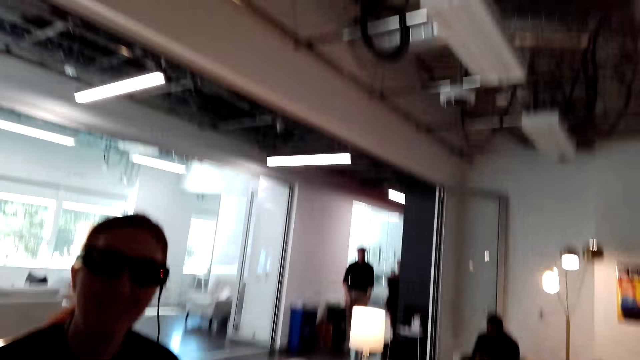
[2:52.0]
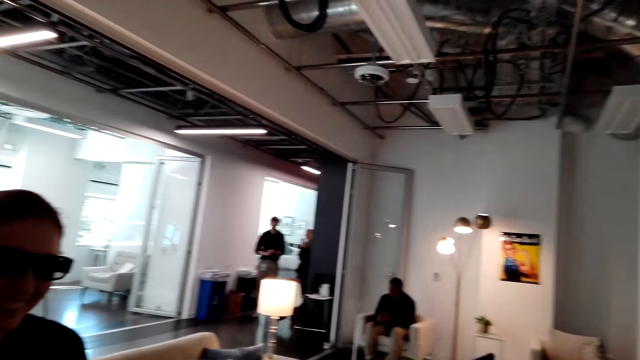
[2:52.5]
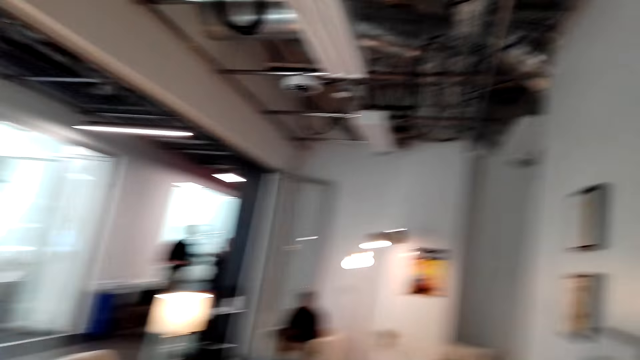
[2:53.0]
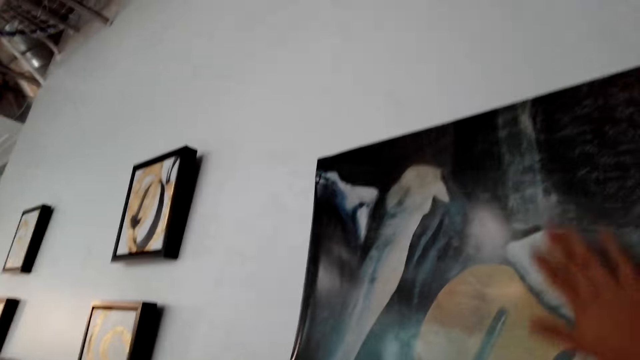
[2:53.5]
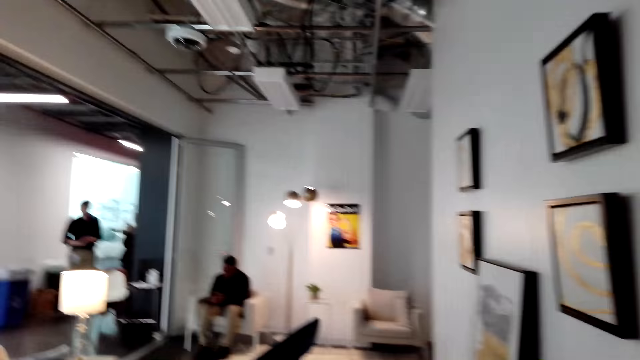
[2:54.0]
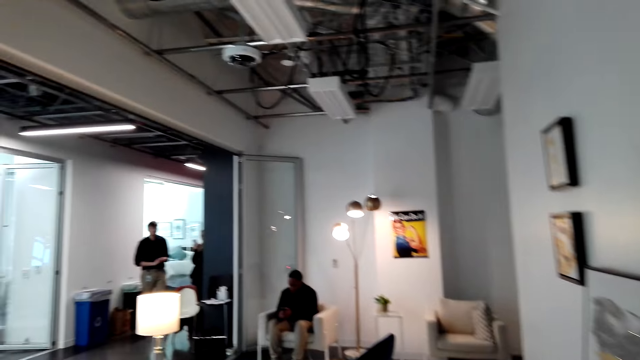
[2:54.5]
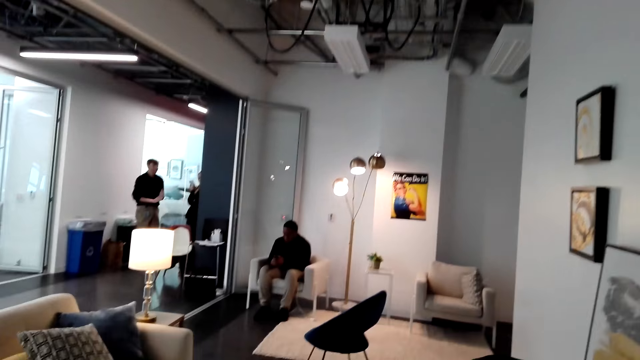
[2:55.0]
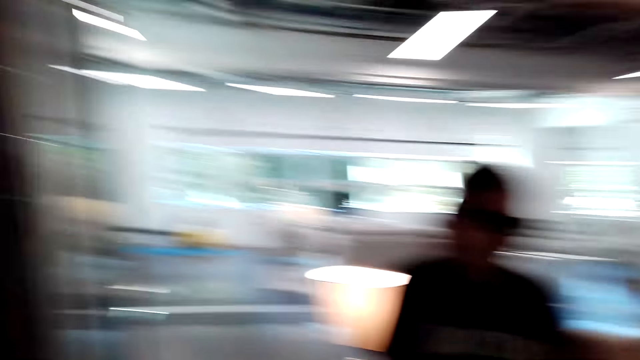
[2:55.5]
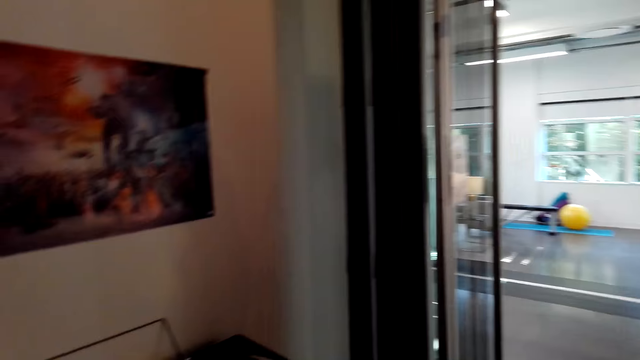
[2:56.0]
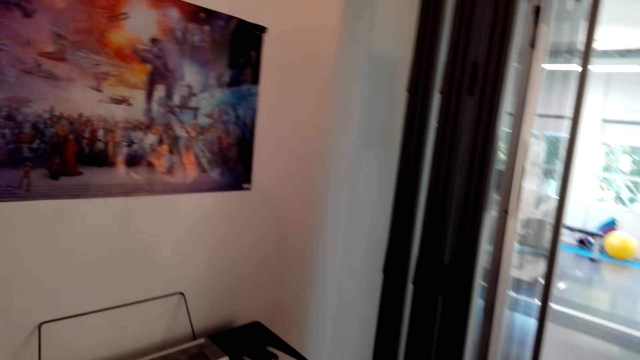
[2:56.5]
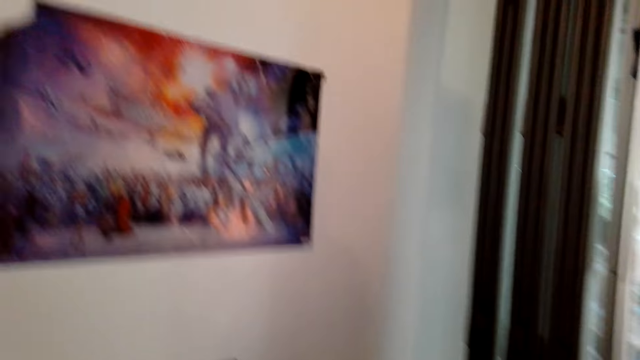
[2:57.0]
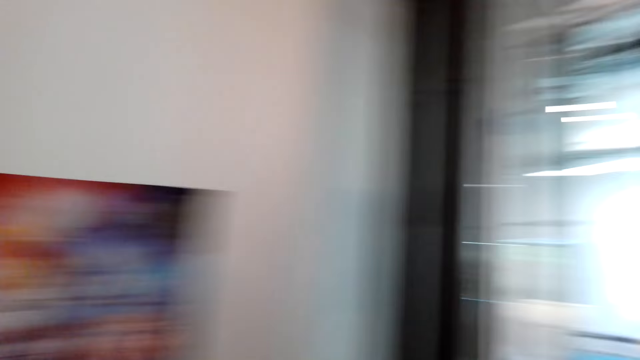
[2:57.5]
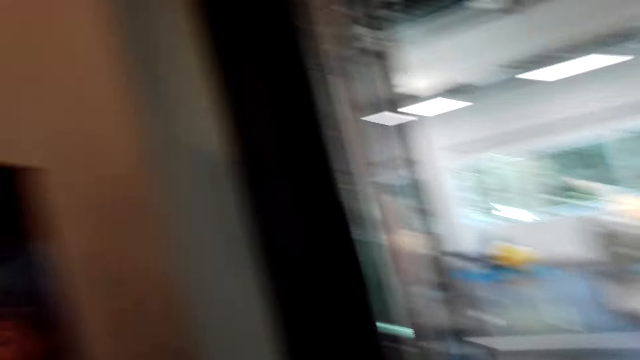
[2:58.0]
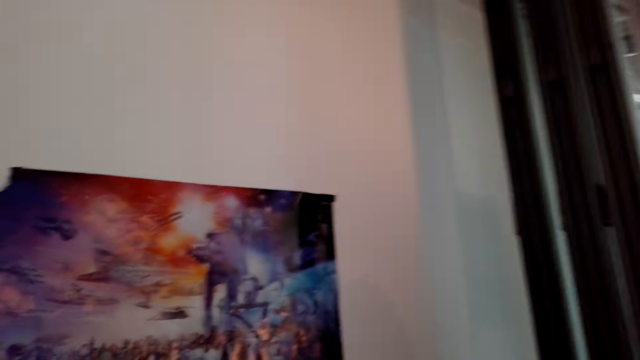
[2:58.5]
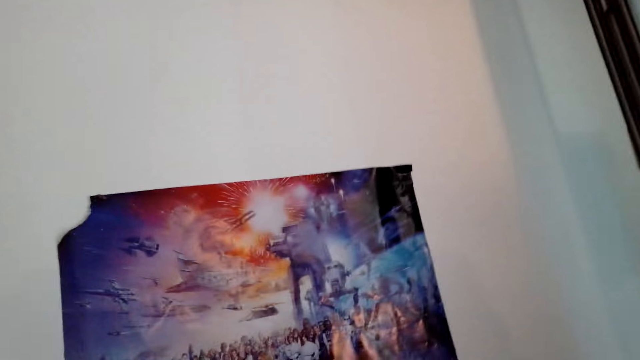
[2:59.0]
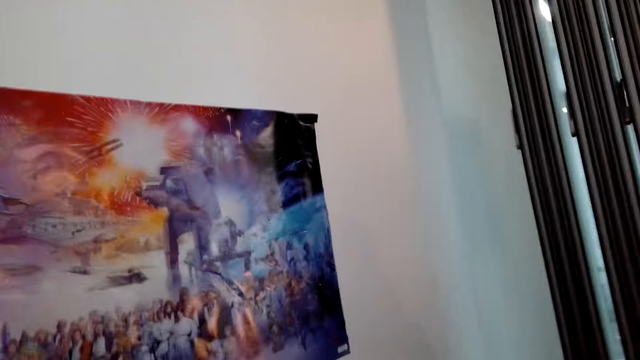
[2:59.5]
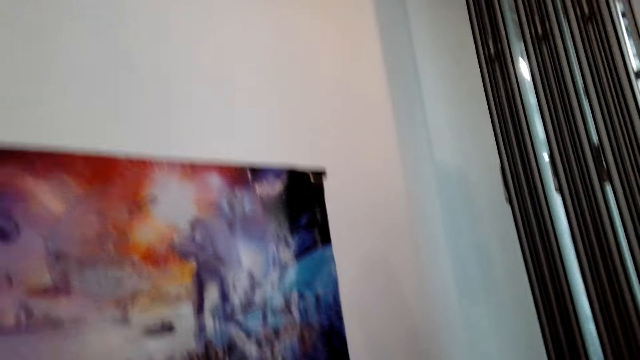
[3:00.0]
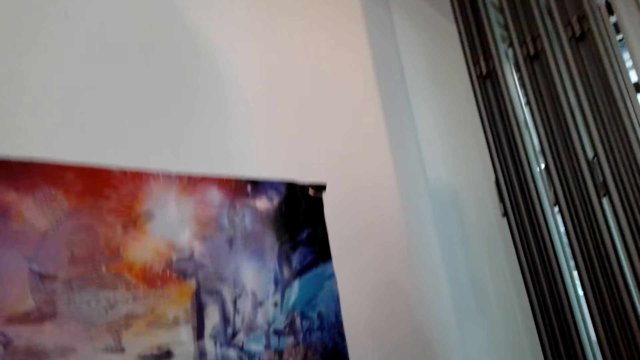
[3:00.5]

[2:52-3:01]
Someone talks to the camera wearer. The camera wearer raises a hand towards the photo. They look around the house.

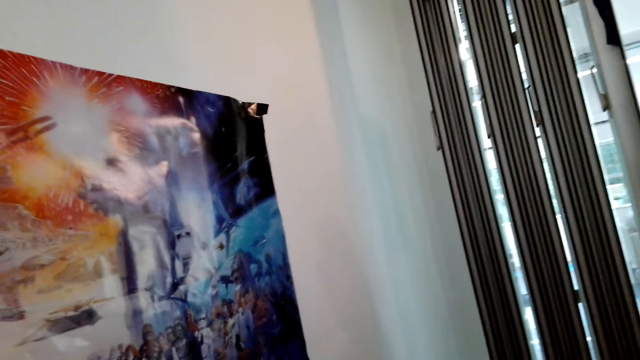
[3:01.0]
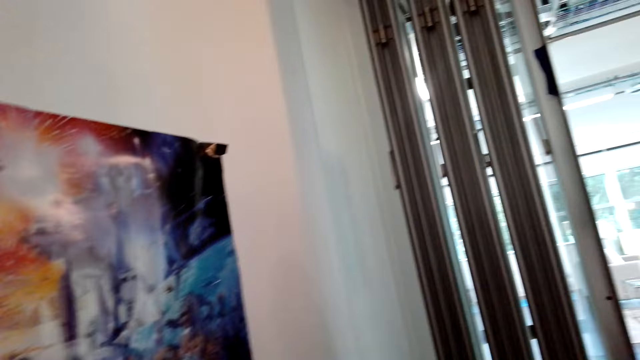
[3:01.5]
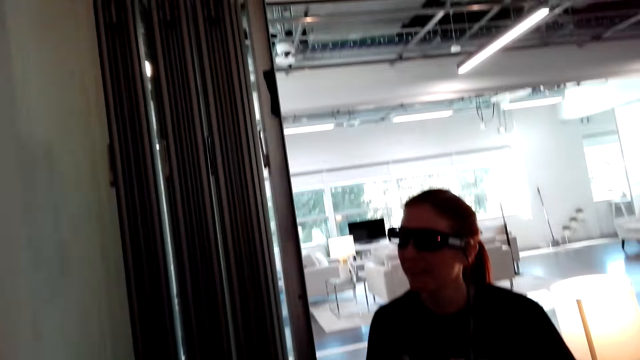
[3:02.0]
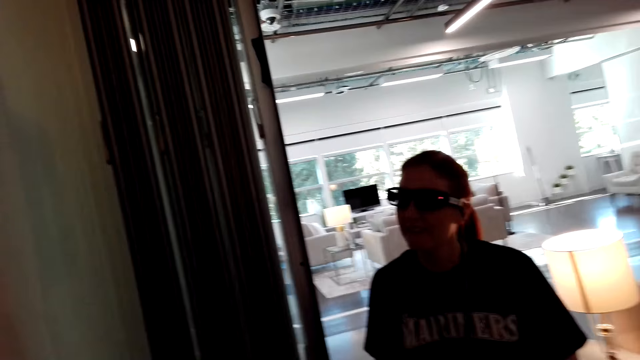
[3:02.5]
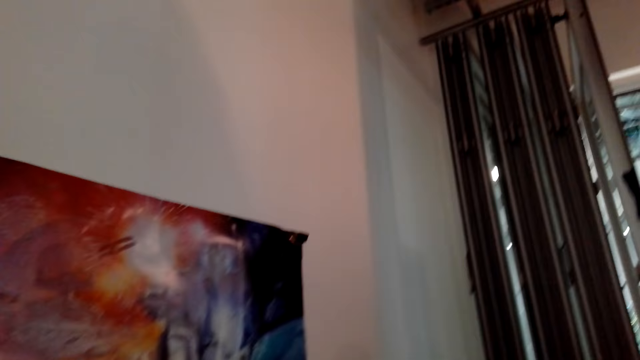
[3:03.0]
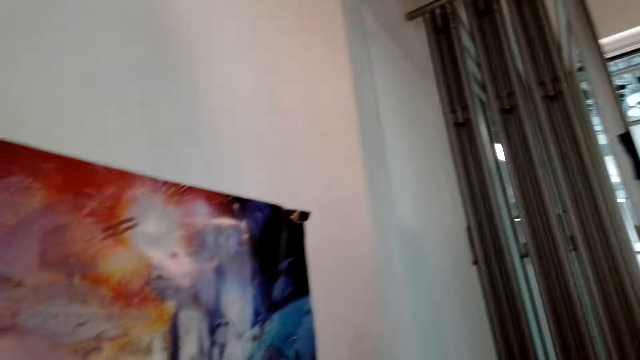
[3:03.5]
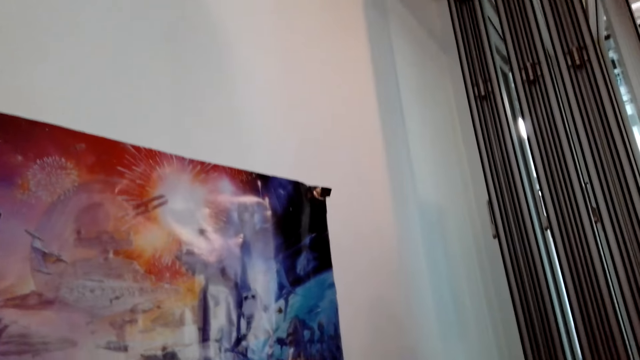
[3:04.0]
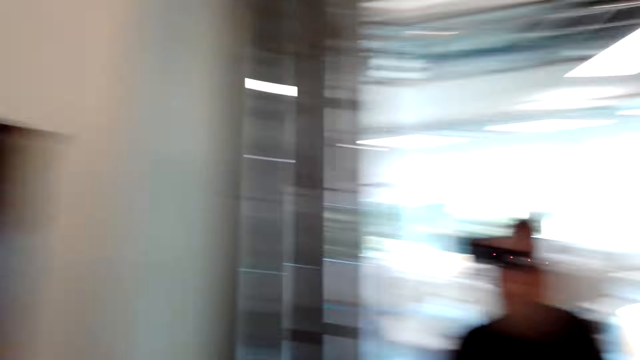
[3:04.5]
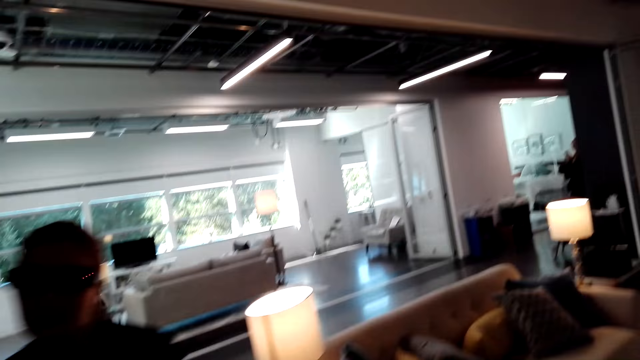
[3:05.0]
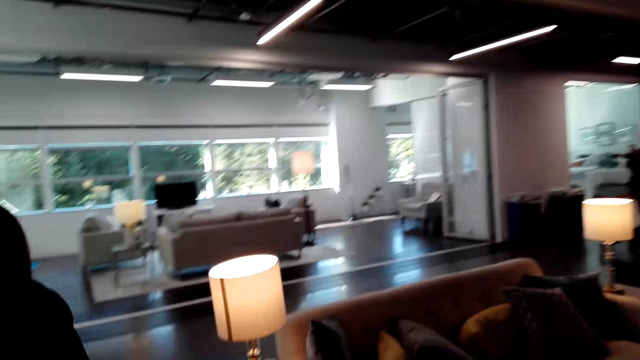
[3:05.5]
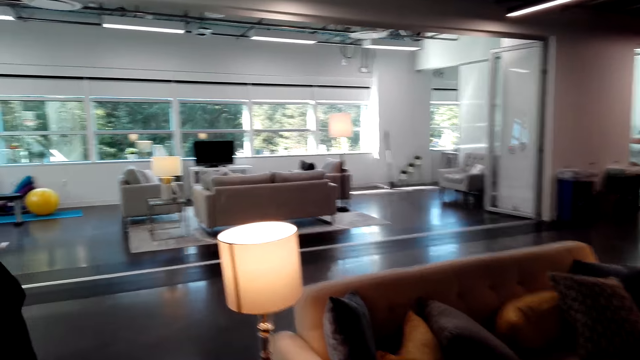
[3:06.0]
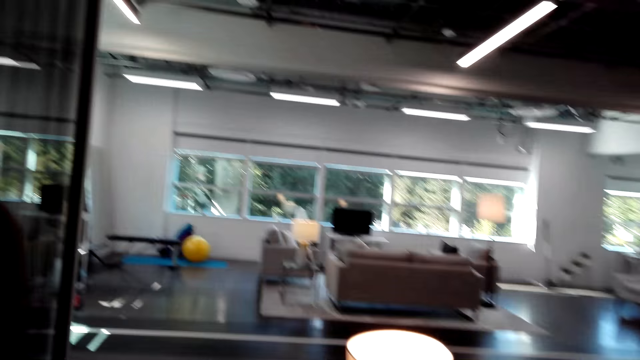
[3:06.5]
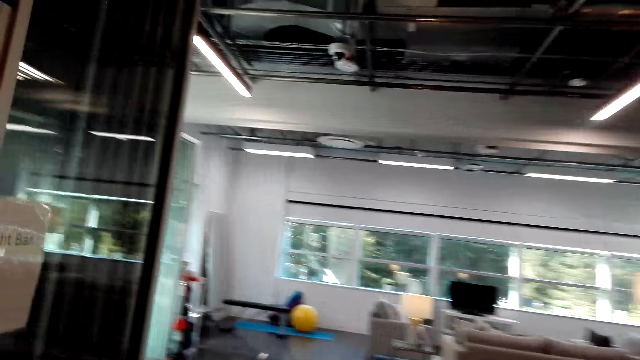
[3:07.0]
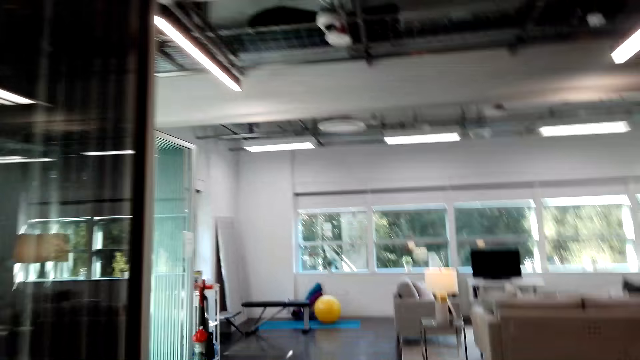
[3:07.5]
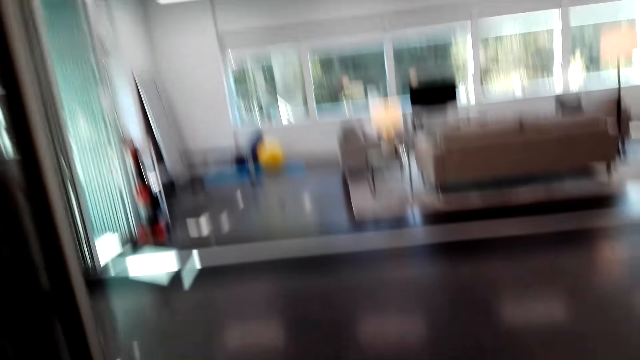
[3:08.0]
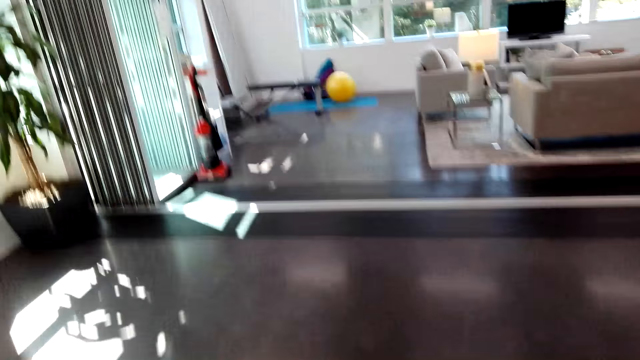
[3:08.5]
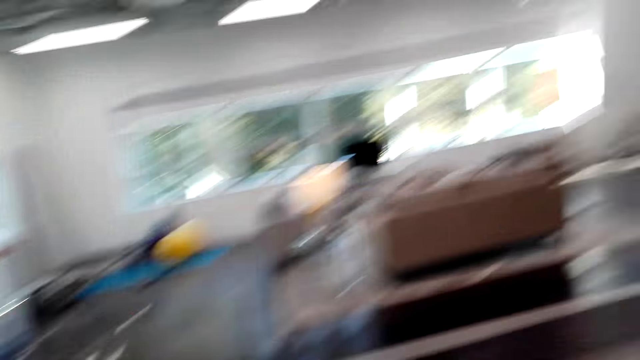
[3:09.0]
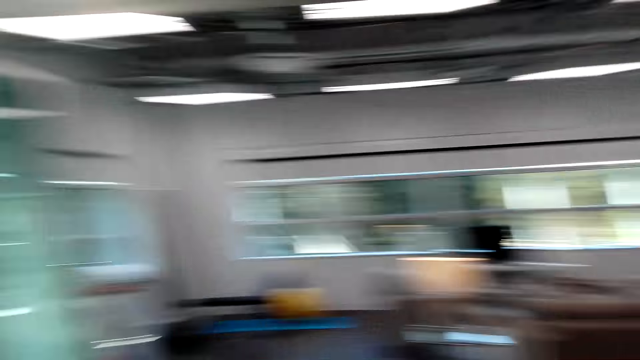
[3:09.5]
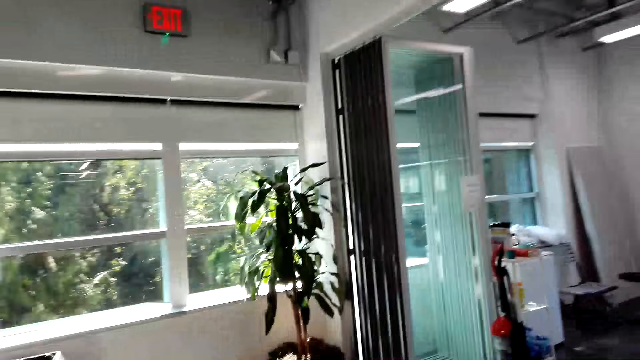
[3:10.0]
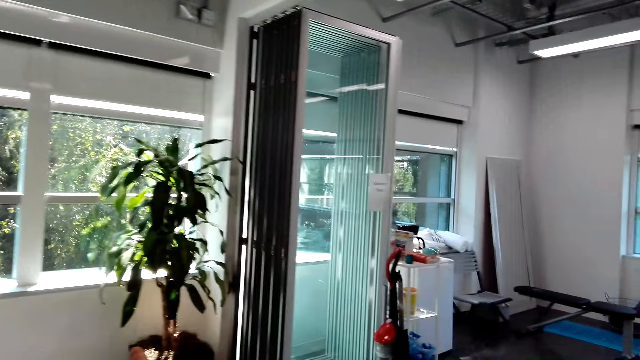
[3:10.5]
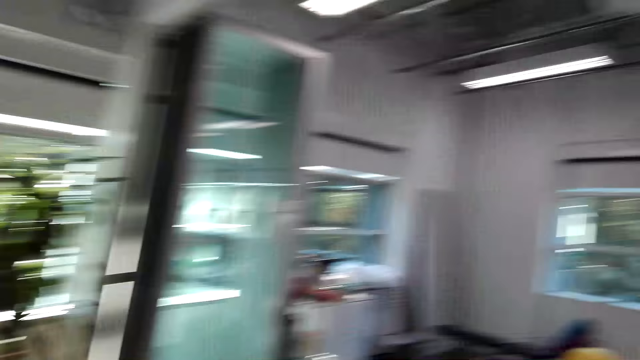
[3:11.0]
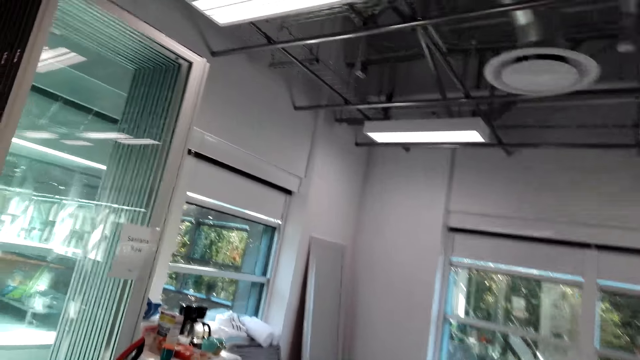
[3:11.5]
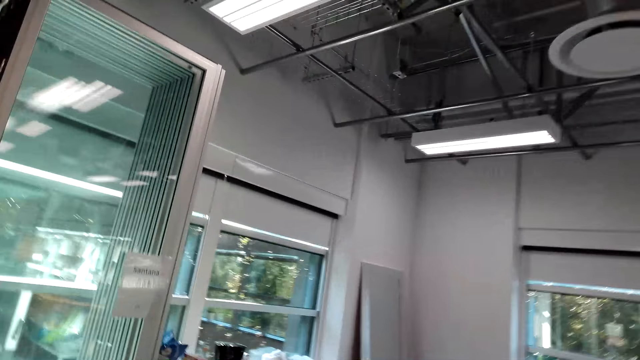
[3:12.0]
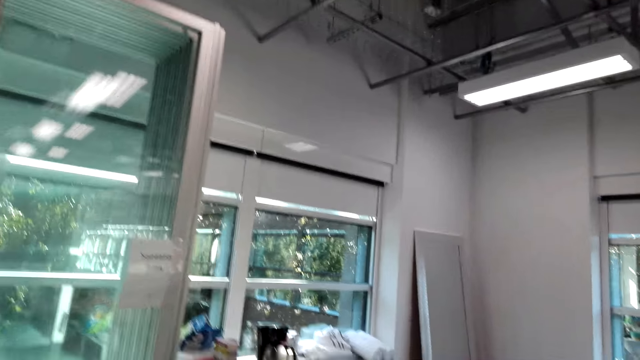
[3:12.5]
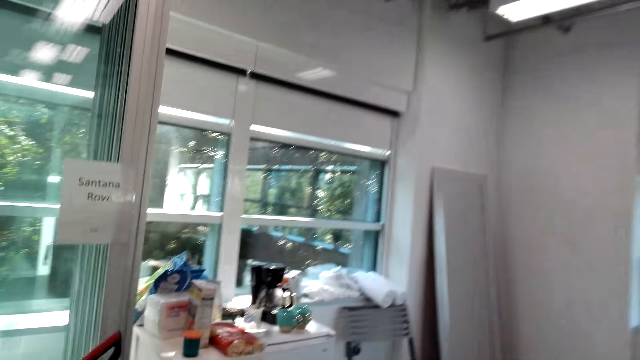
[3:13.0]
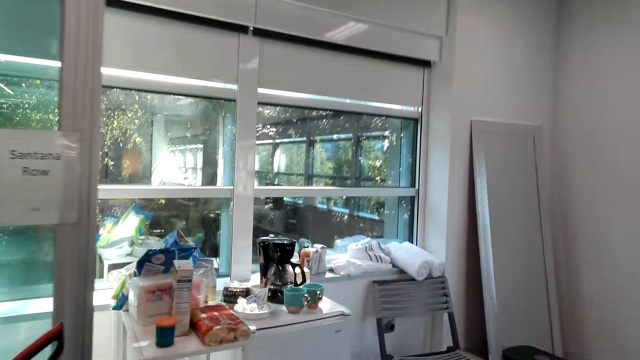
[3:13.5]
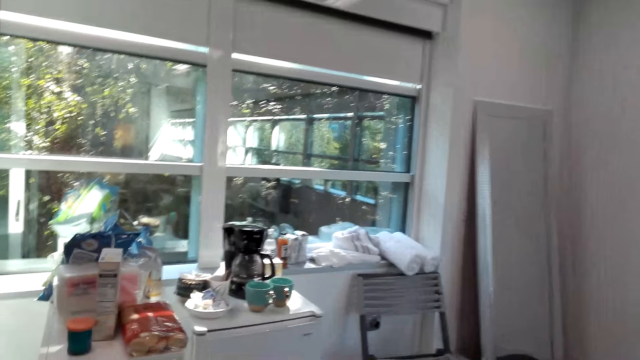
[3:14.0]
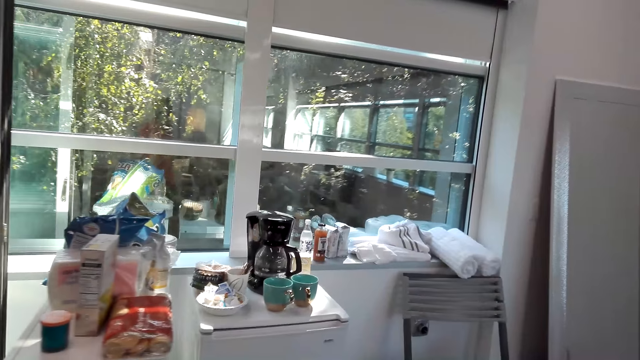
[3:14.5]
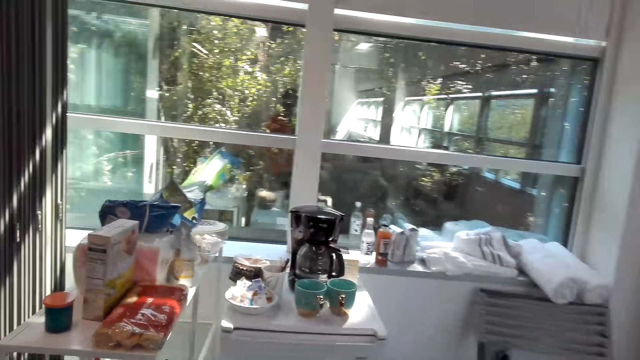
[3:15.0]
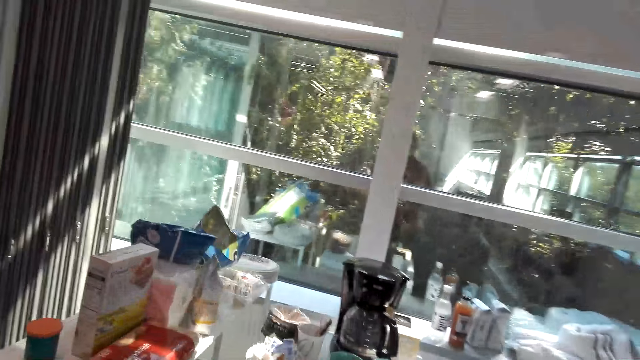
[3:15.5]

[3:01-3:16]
Someone talks to the camera wearer. The camera wearer looks aside. They walk in the house.
